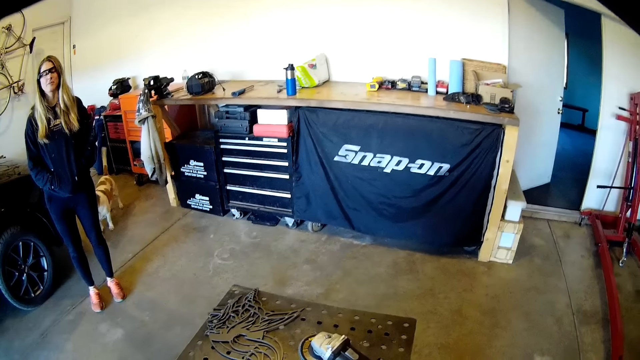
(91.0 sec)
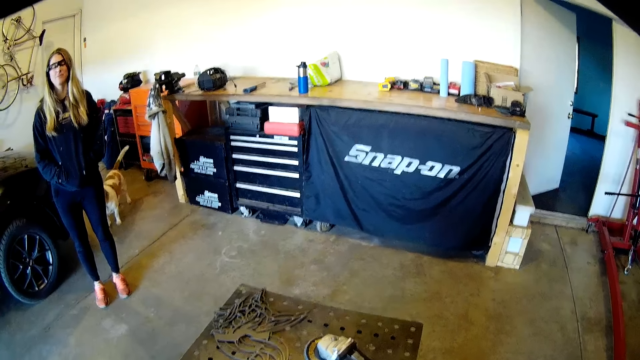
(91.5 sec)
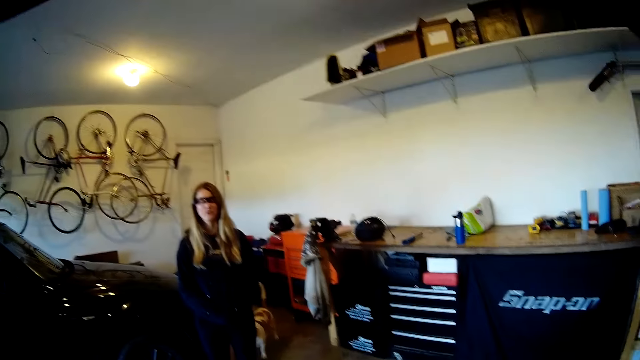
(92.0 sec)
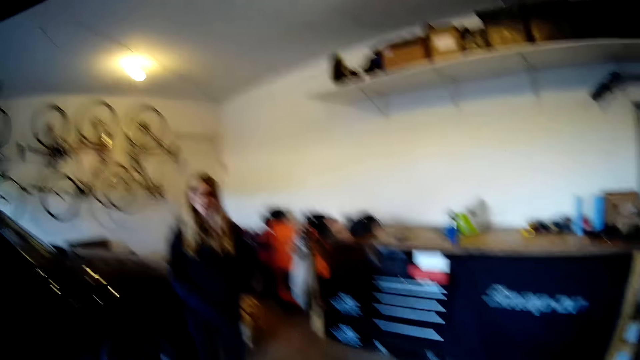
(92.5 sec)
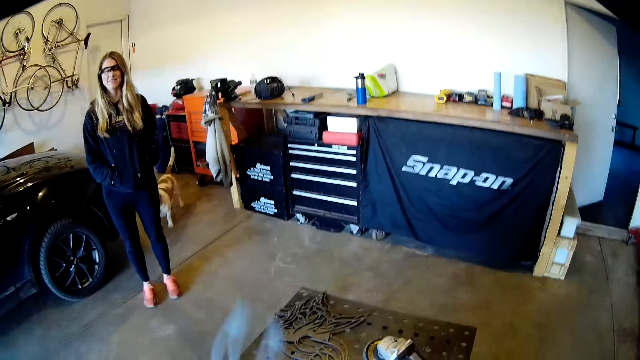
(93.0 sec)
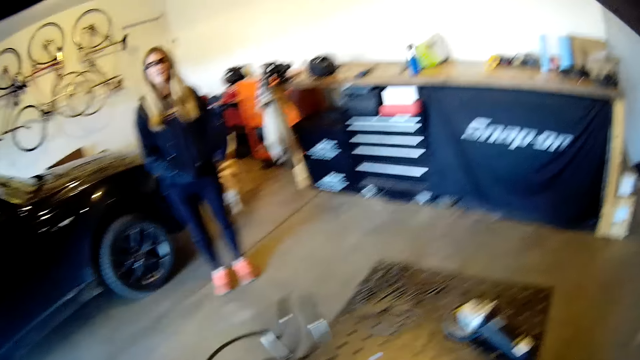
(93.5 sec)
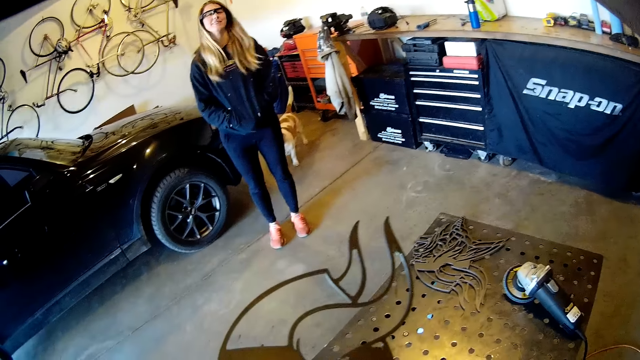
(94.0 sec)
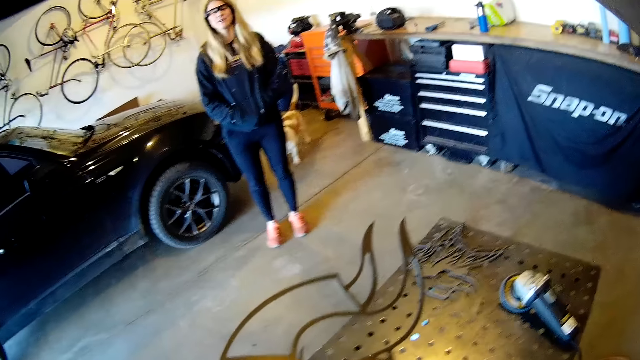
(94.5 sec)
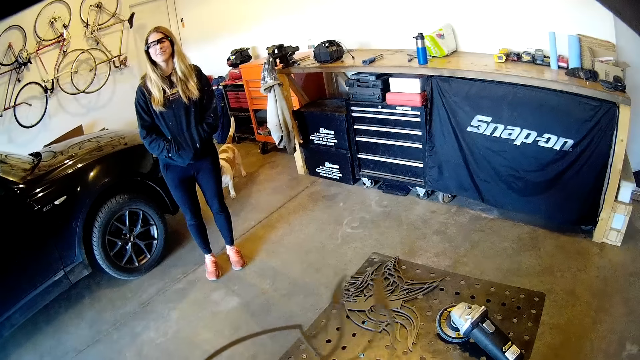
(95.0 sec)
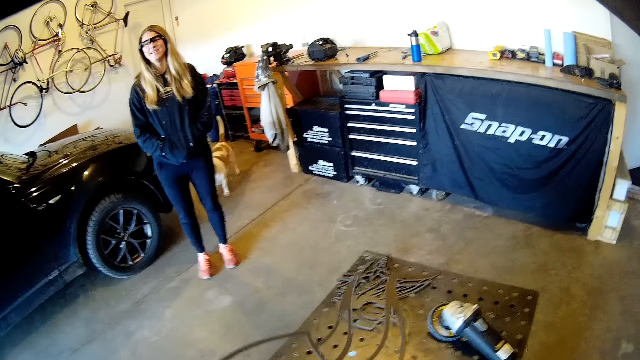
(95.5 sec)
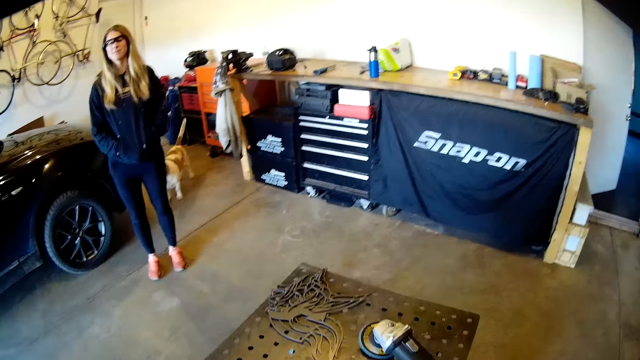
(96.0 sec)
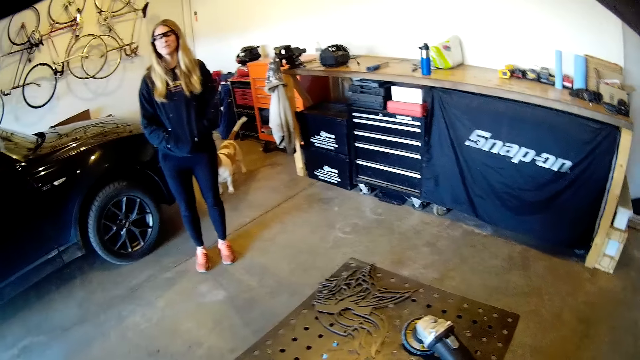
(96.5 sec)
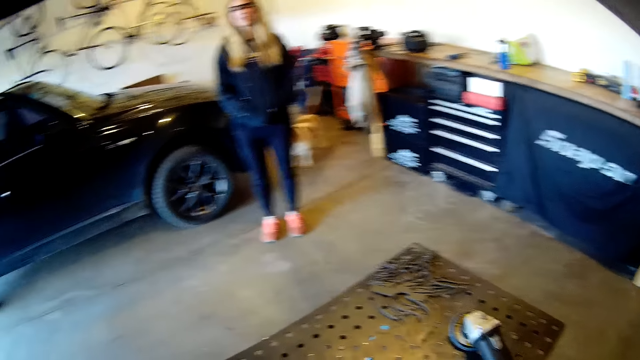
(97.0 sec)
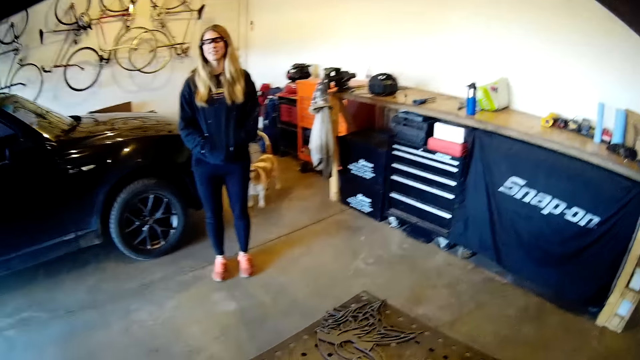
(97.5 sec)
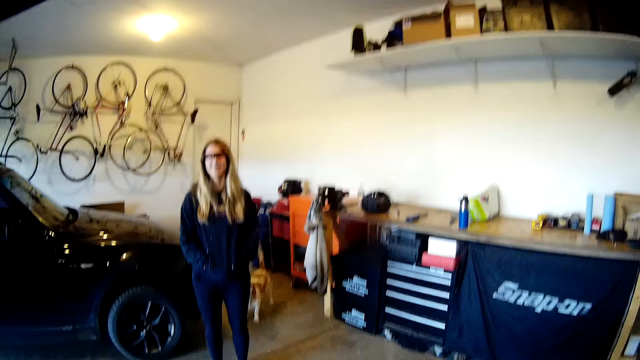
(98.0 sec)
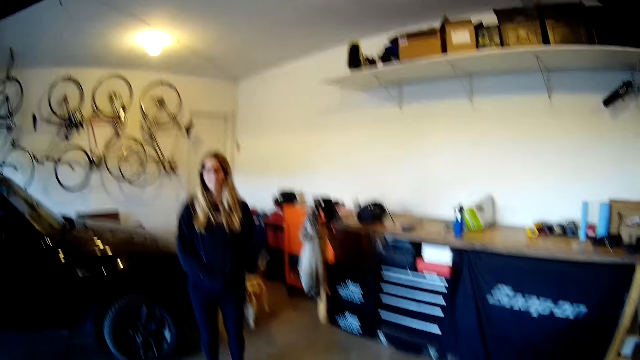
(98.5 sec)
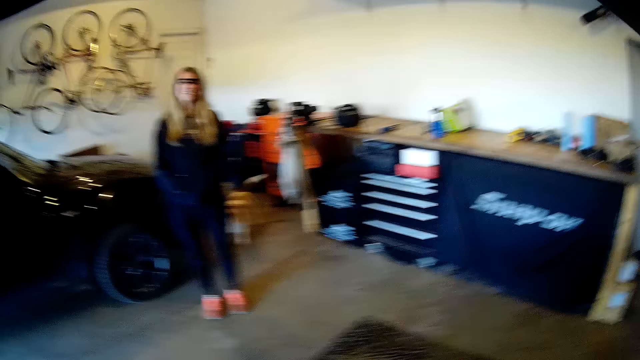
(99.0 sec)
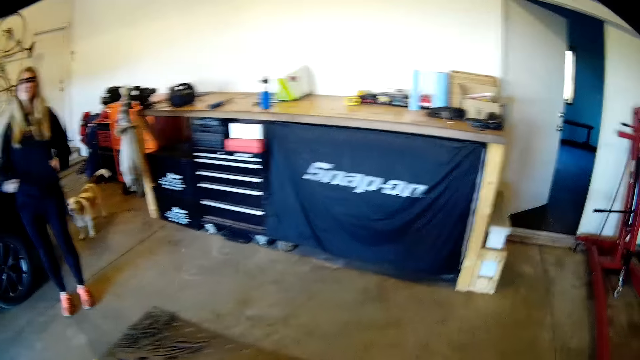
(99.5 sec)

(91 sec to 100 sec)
The camera wearer lifts a metal.

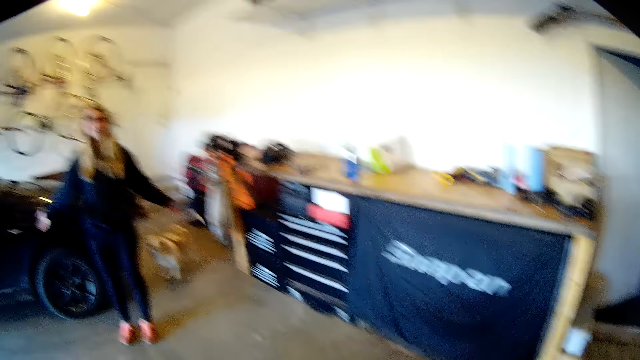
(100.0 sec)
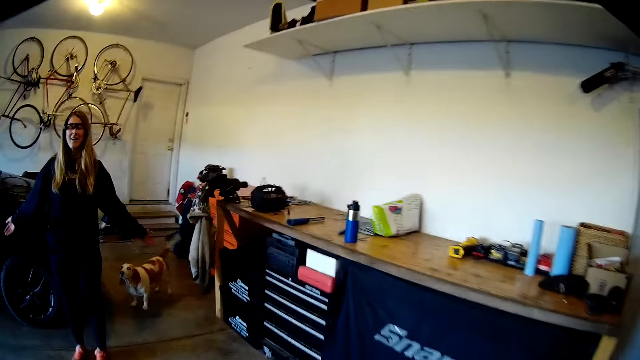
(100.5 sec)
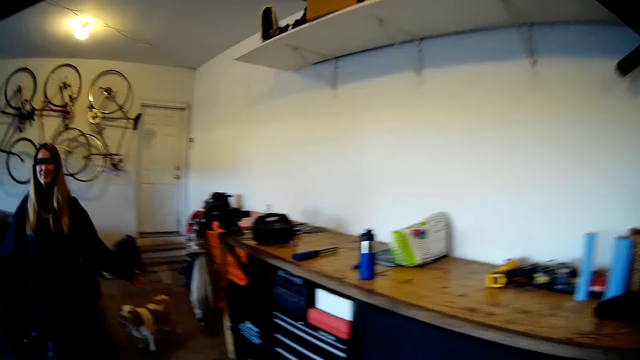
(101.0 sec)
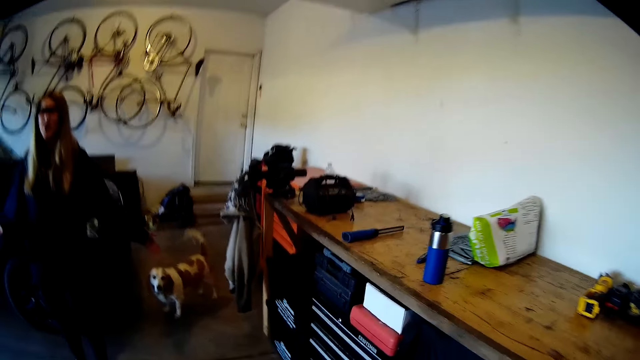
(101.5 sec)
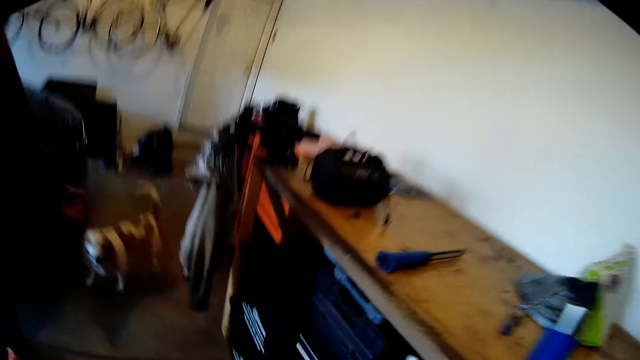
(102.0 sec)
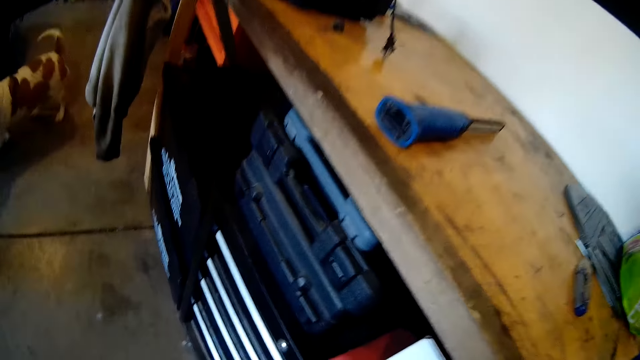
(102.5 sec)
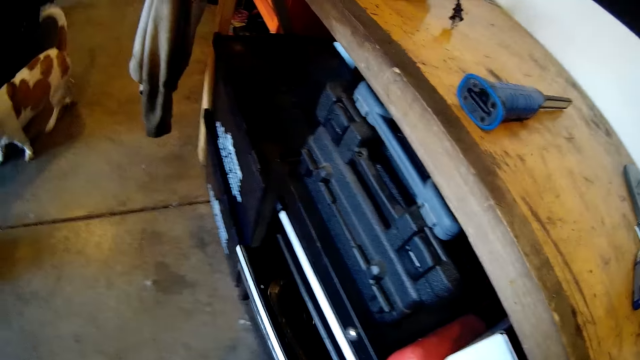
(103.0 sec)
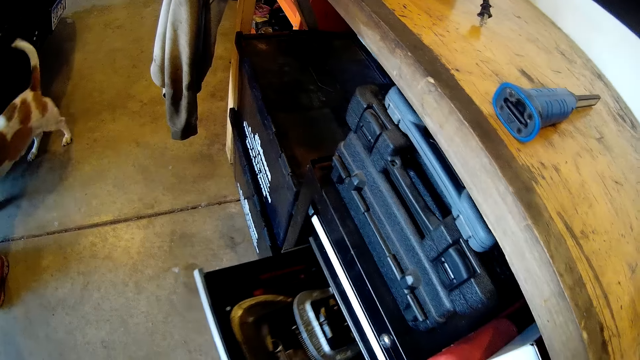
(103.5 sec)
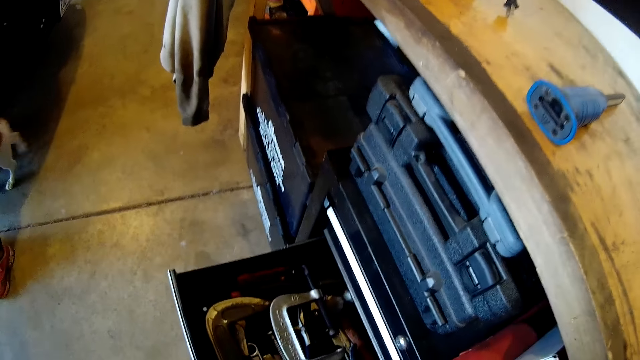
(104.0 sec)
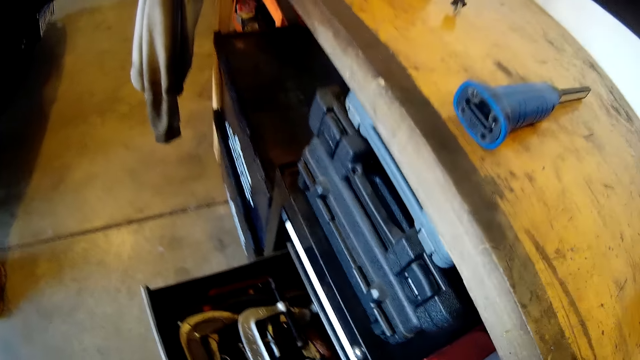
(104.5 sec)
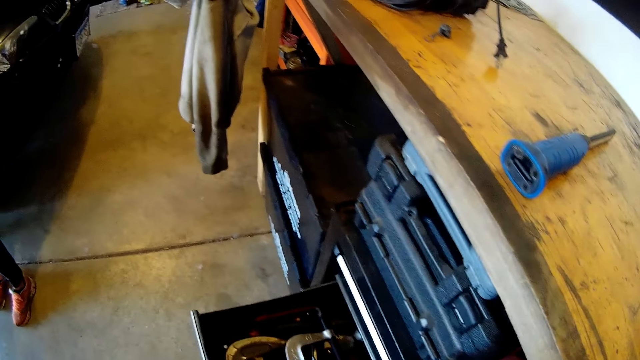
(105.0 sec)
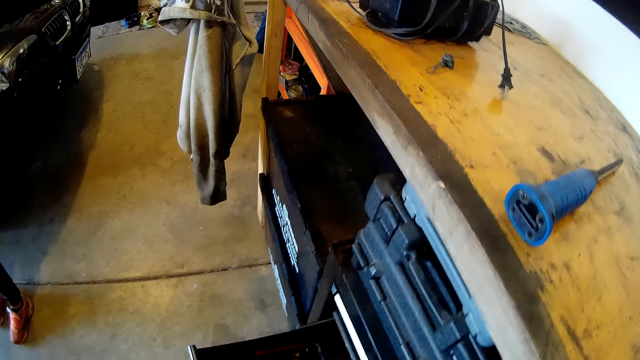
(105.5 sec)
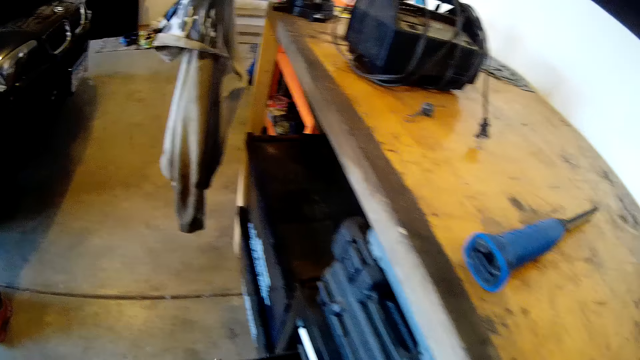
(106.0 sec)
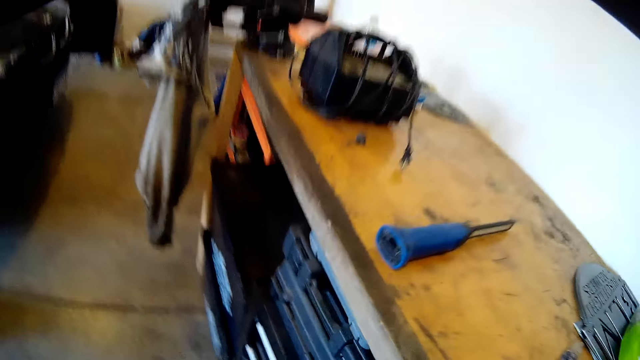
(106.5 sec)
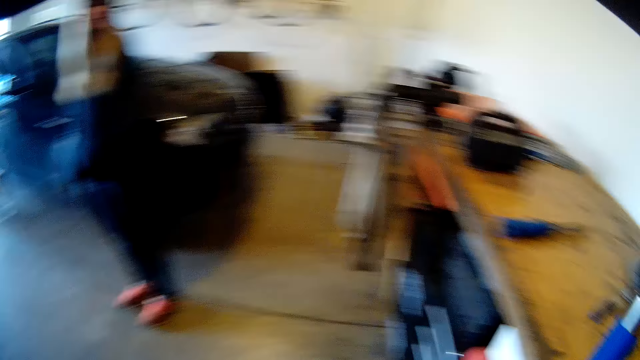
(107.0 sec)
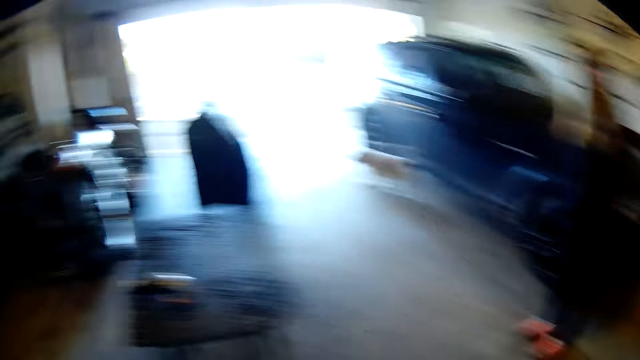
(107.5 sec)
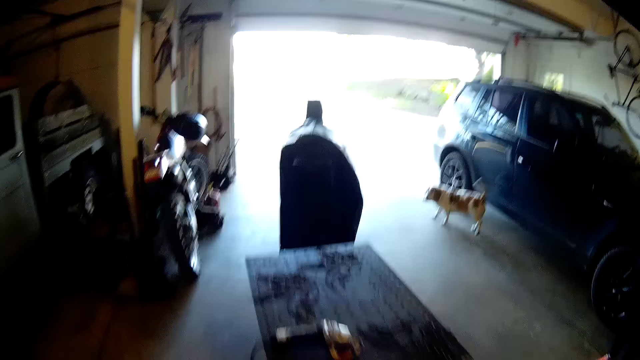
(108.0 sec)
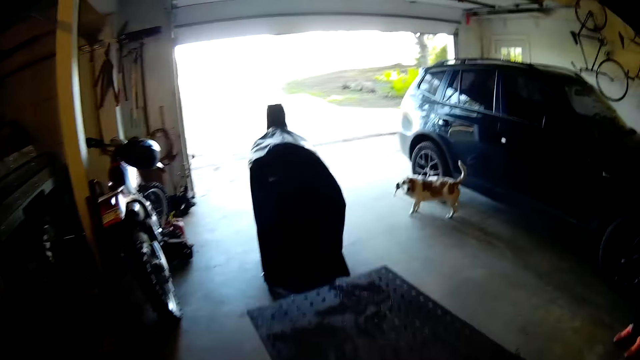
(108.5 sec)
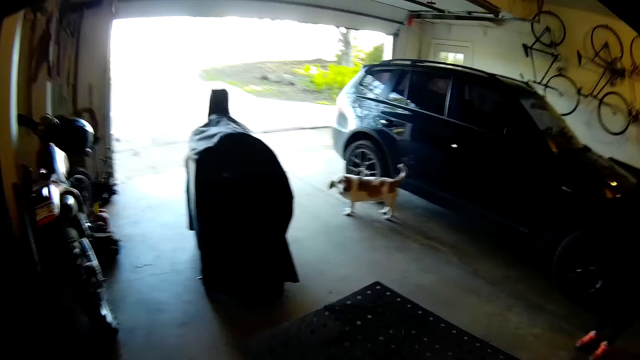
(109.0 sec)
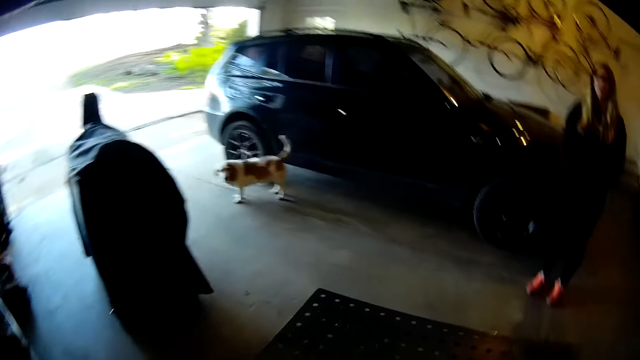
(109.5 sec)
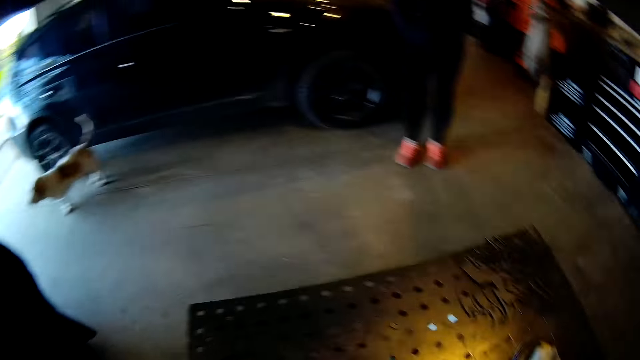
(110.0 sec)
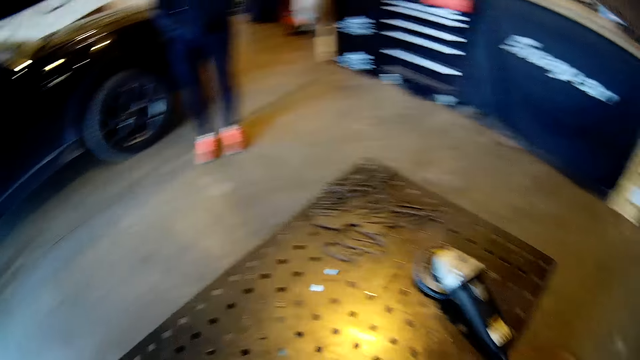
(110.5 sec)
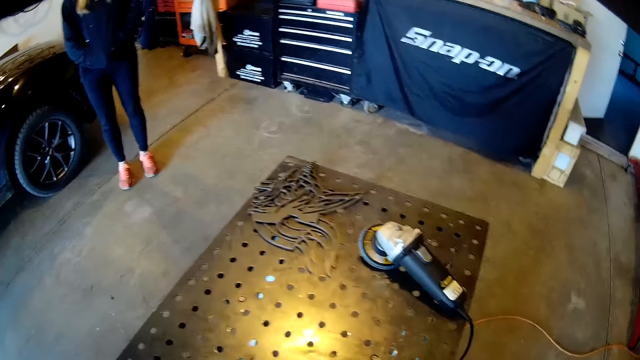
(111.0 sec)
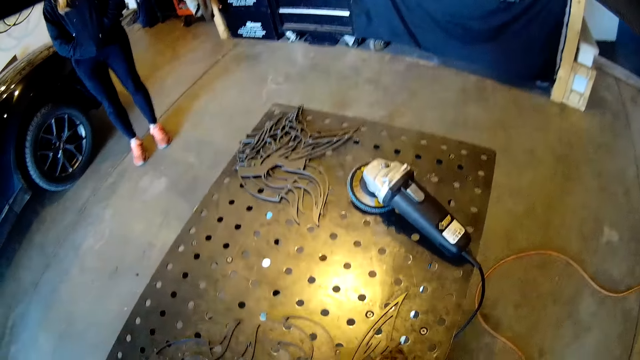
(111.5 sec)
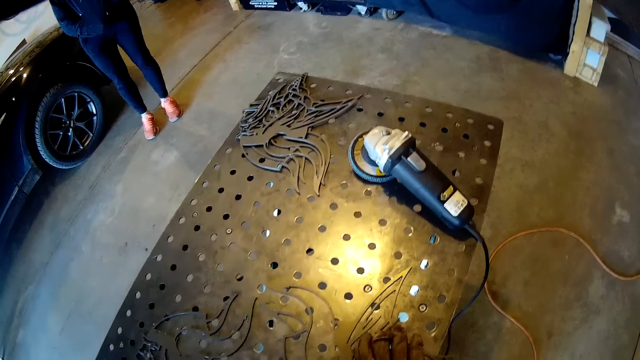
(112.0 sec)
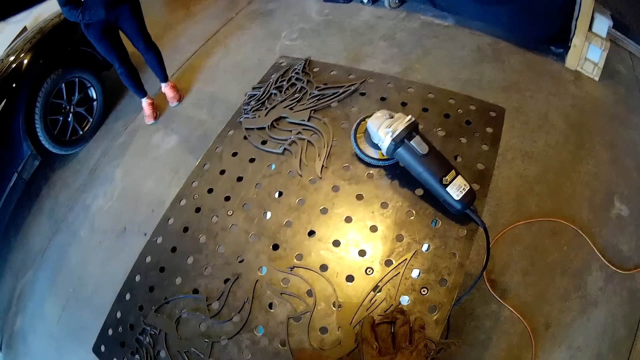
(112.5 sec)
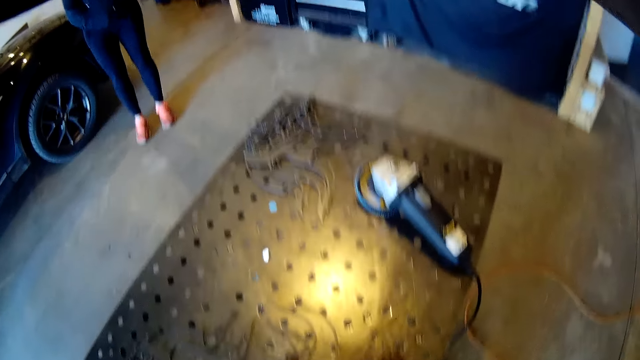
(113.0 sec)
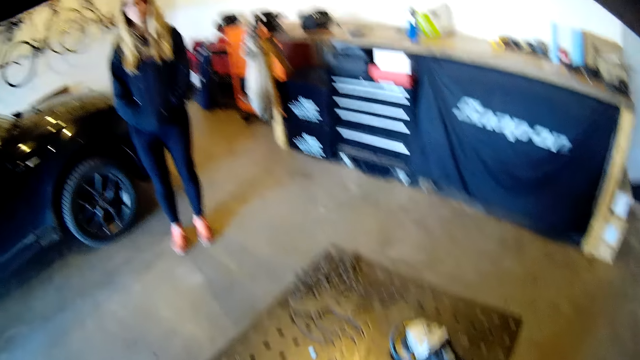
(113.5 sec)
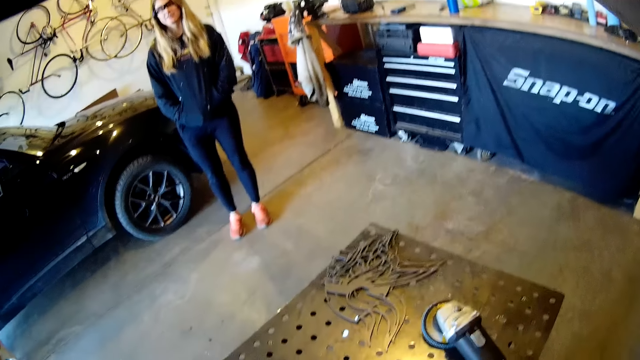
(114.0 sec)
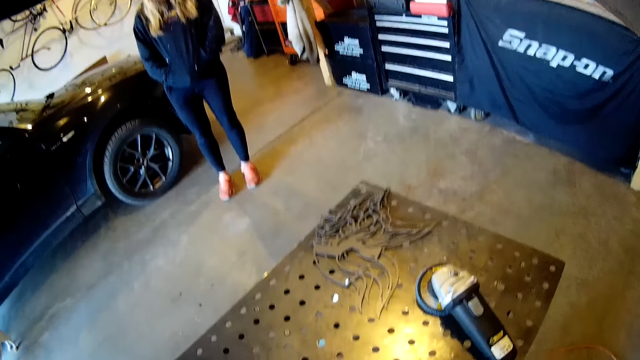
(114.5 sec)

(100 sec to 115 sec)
The camera wearer walks in the workshop. They open a drawer. They close the drawer. They walk in the workshop. They scratch the metal. They hold down the metal piece to the workbench and adjust the metal piece on the workbench.
